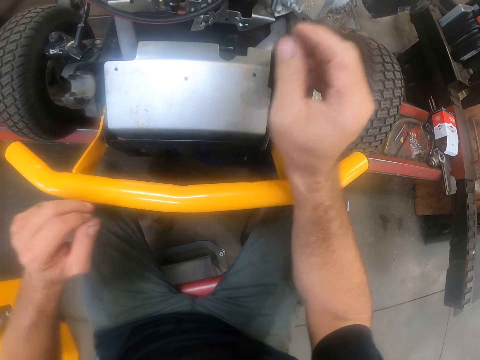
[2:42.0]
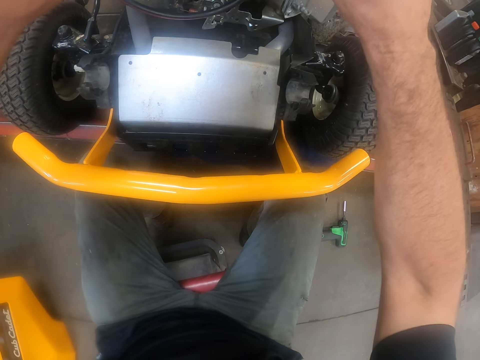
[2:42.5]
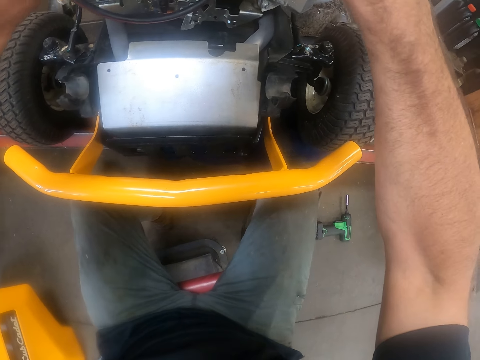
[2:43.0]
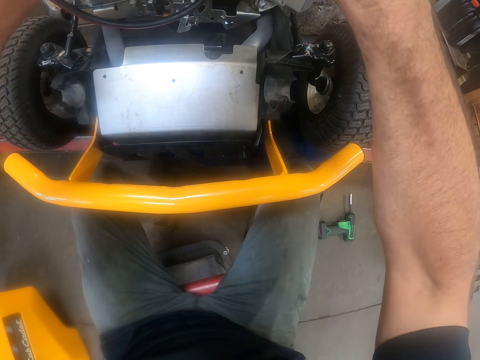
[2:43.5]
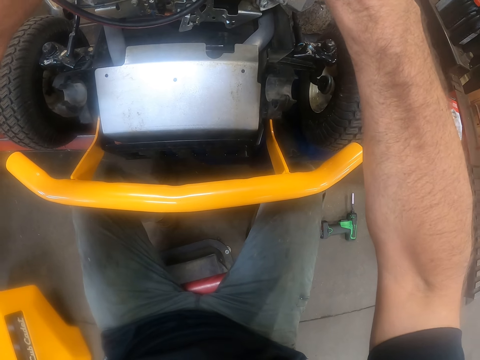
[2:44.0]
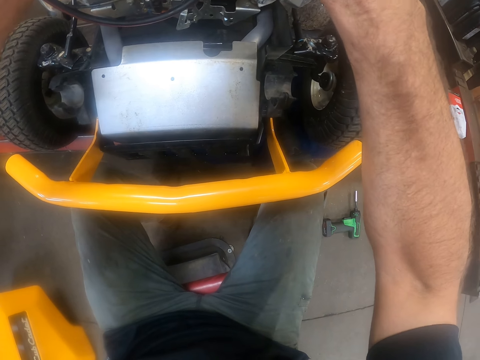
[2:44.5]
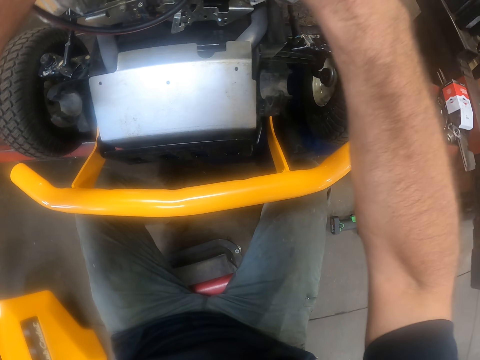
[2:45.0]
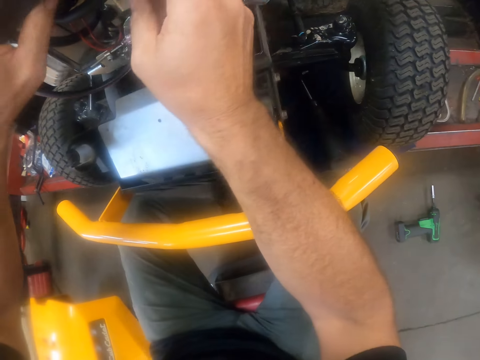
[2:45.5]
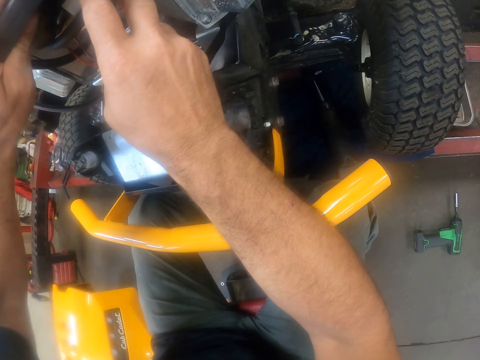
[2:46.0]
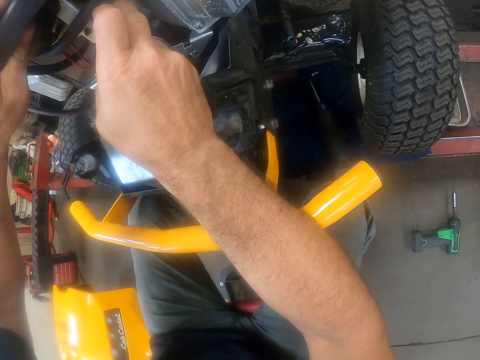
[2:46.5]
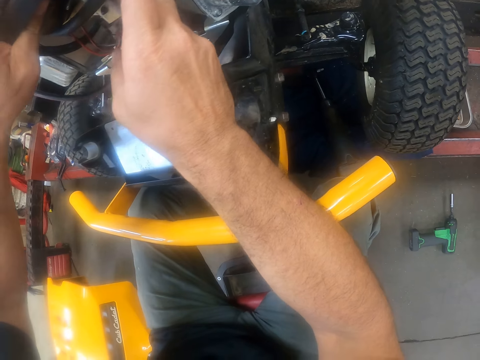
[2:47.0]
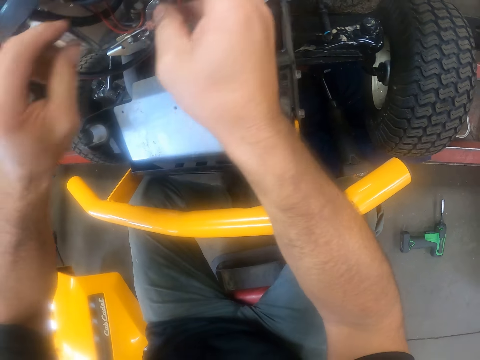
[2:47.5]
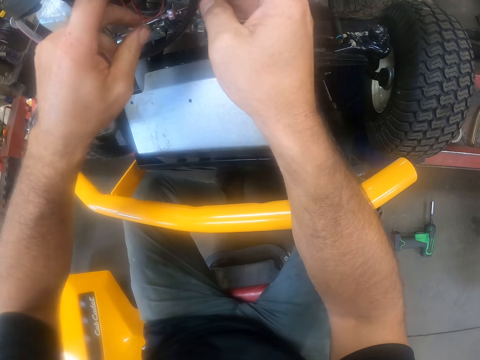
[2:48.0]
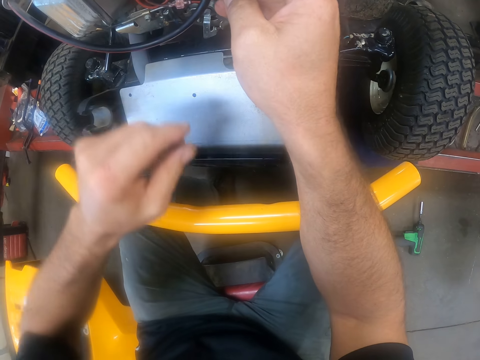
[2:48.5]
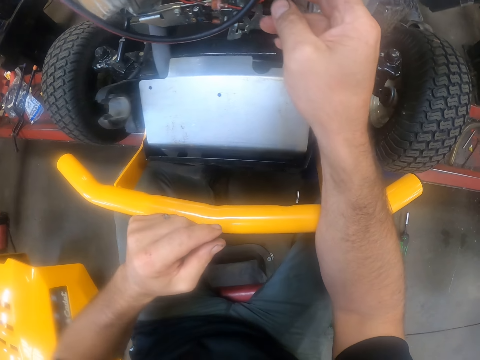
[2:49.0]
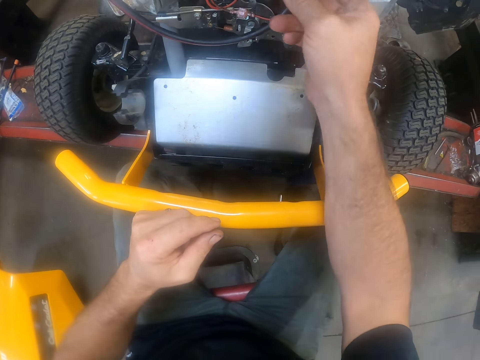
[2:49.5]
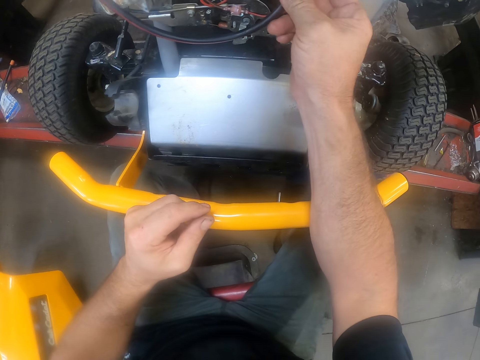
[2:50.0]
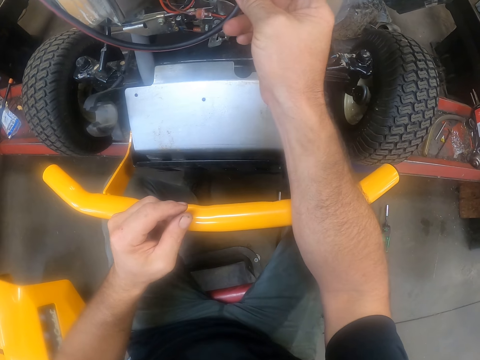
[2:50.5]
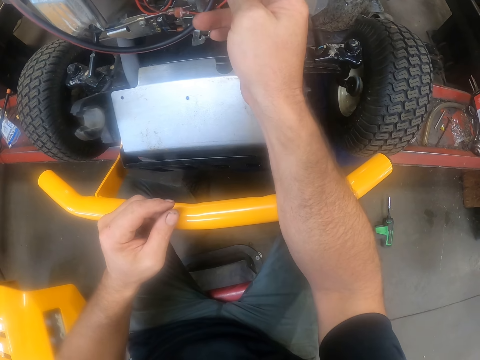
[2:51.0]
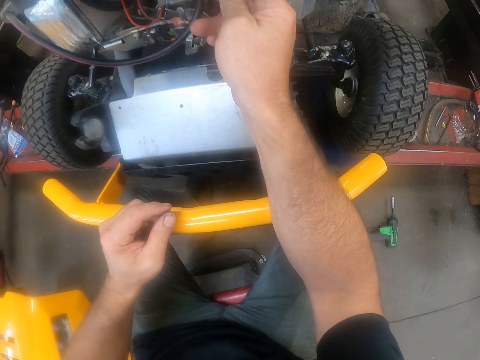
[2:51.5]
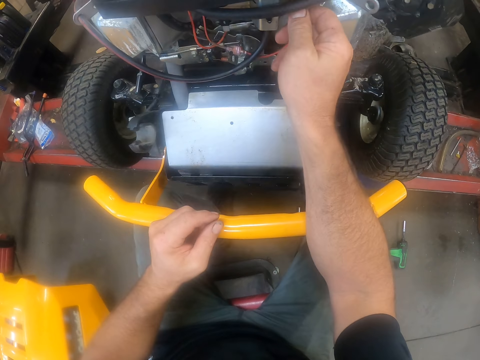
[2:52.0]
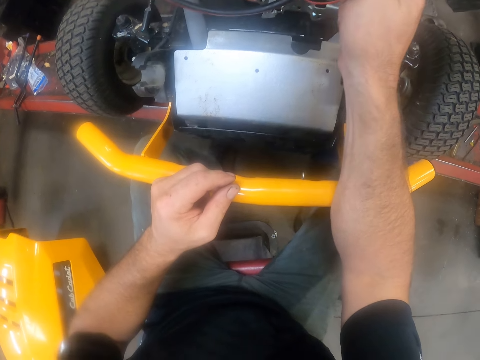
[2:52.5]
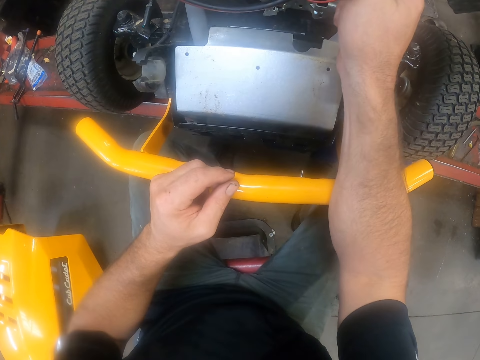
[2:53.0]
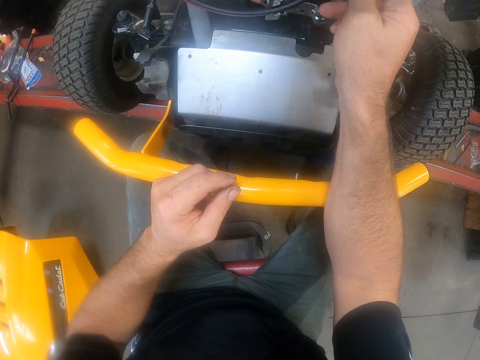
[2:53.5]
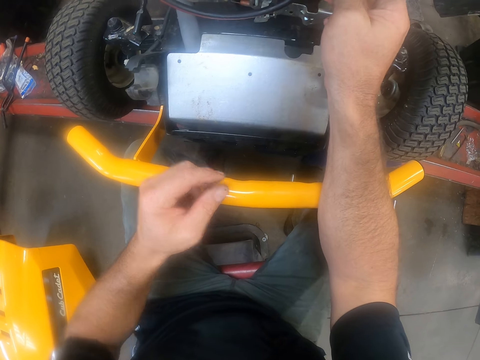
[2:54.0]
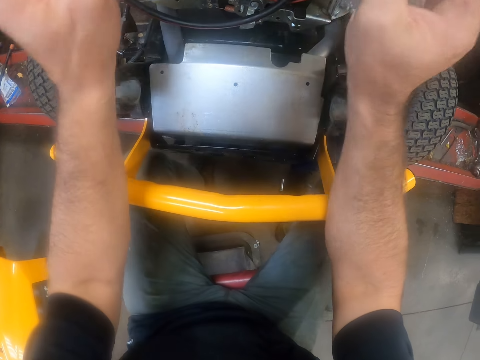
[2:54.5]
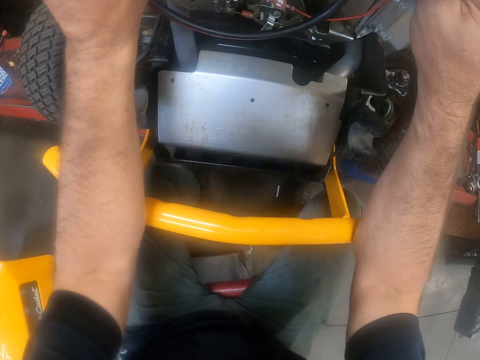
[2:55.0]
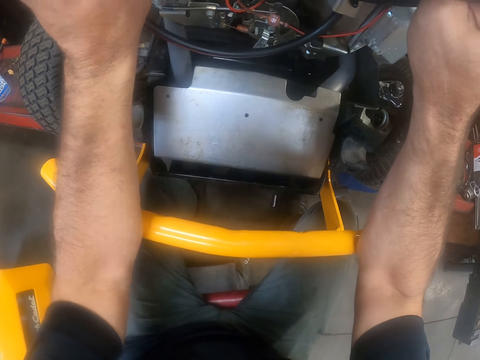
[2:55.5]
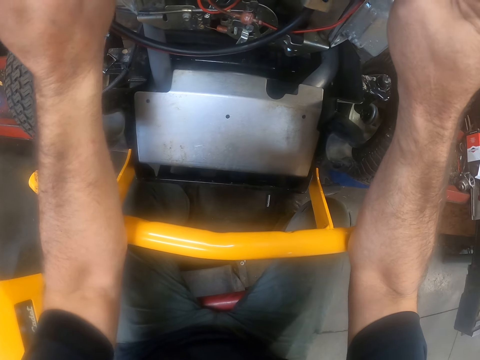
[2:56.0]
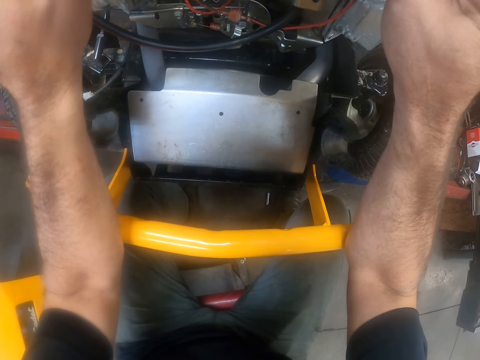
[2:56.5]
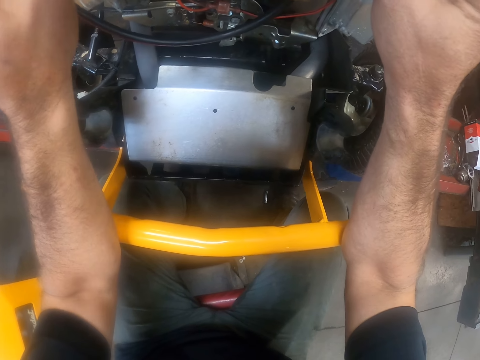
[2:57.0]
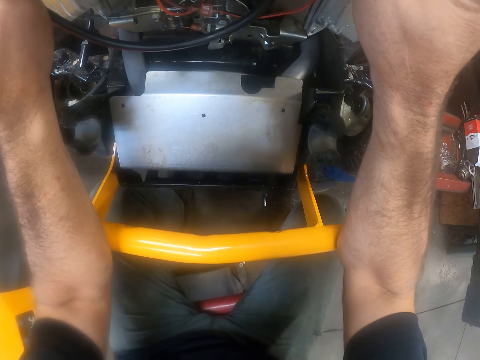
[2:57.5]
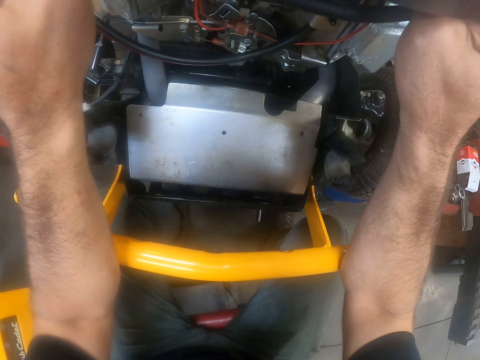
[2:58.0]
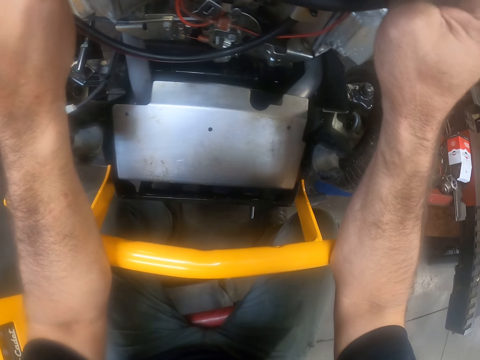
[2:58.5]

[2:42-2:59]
The camera wearer adjusts the deck of the lawn mower. They hold the wire. They adjust the deck of the lawn mower.

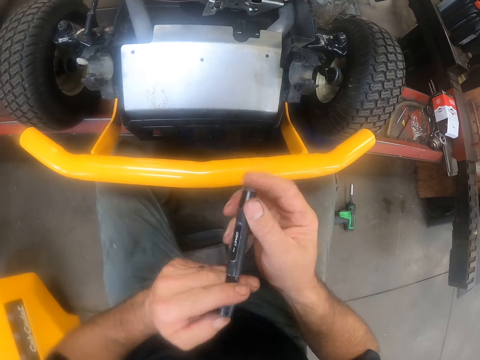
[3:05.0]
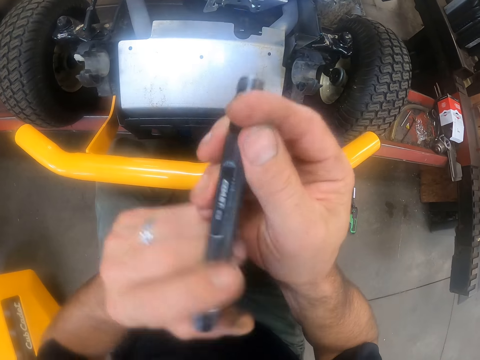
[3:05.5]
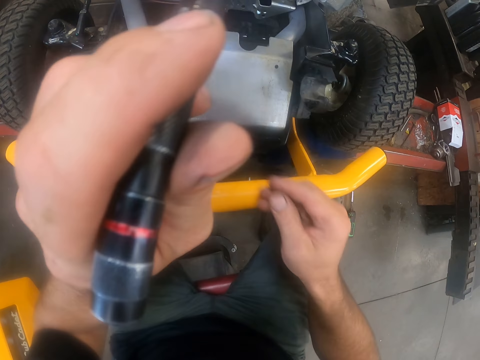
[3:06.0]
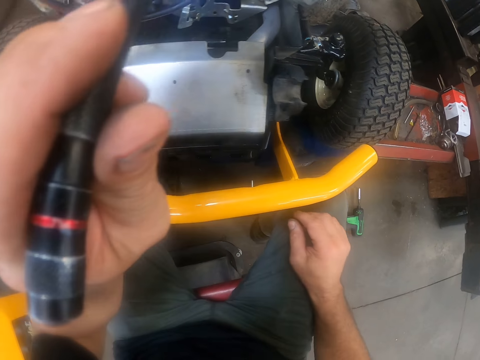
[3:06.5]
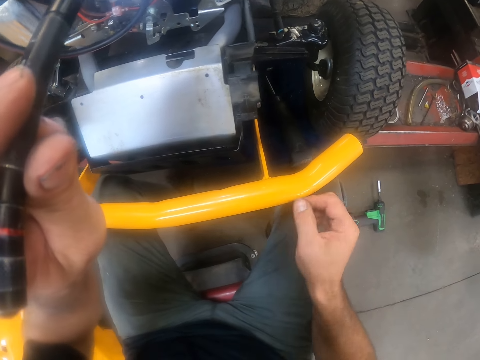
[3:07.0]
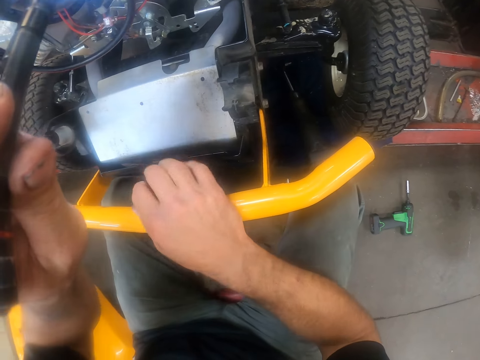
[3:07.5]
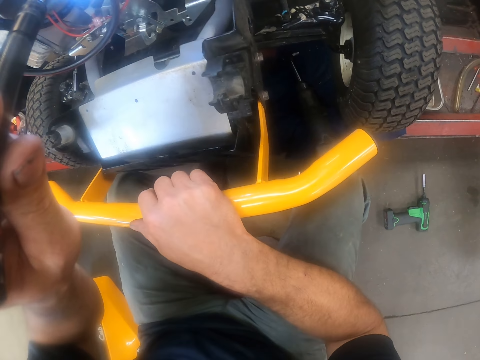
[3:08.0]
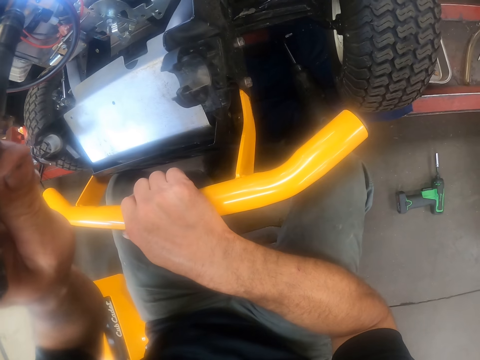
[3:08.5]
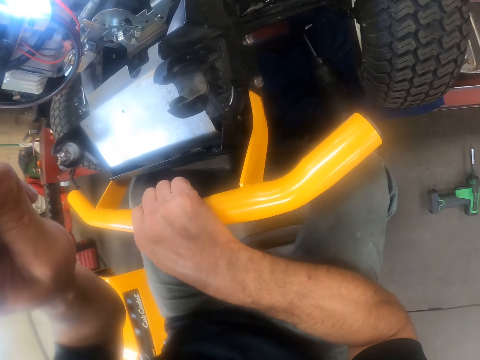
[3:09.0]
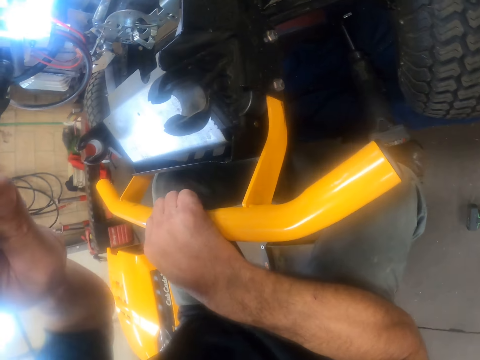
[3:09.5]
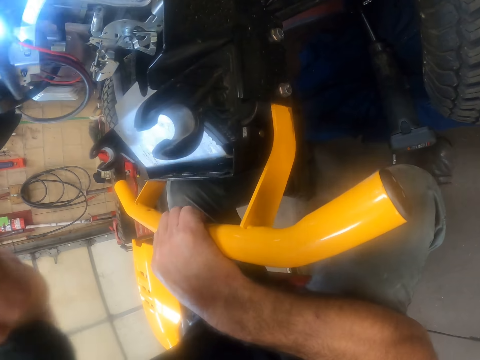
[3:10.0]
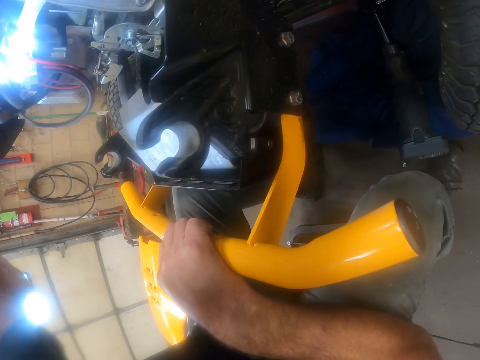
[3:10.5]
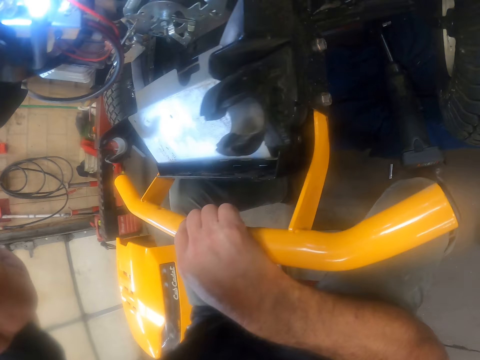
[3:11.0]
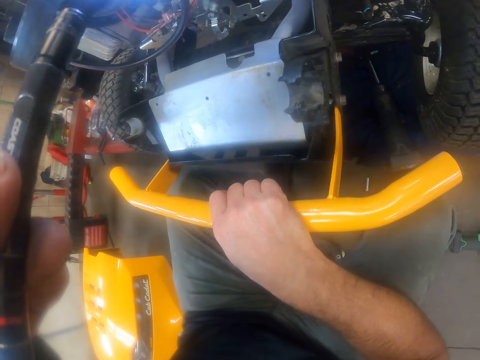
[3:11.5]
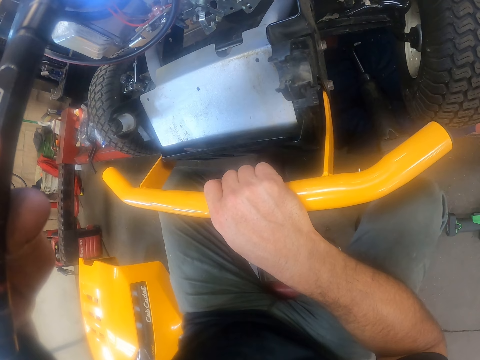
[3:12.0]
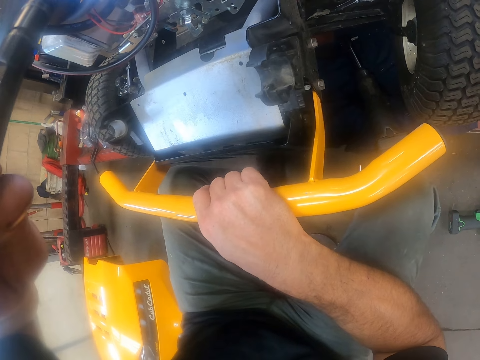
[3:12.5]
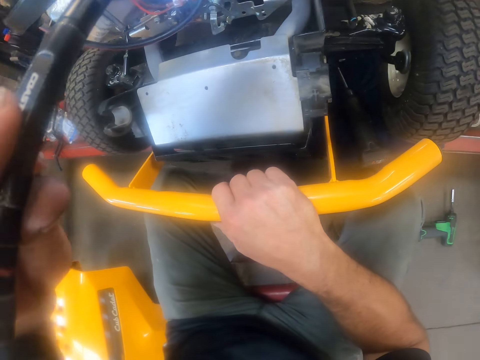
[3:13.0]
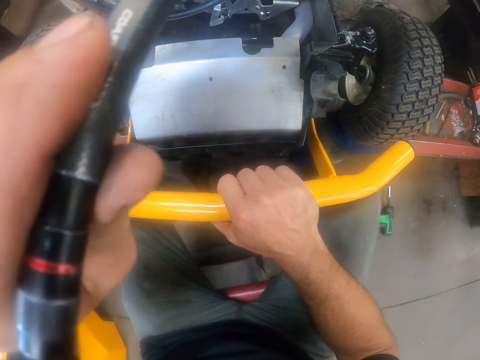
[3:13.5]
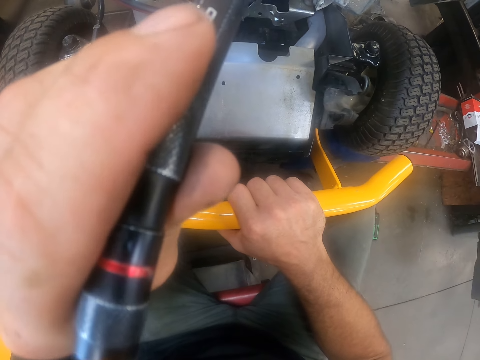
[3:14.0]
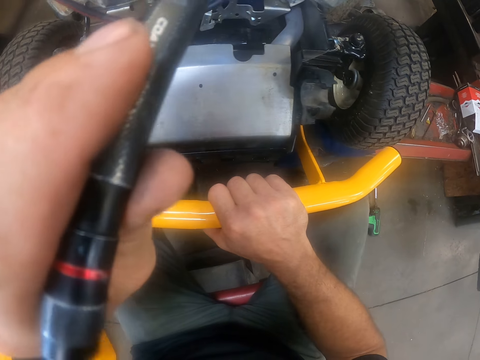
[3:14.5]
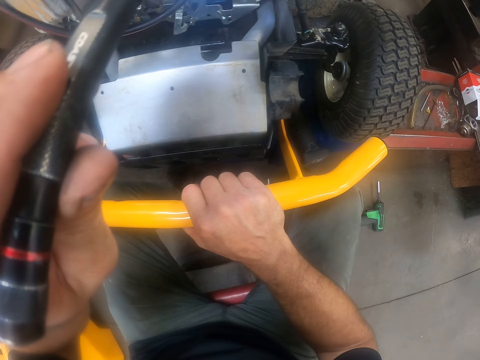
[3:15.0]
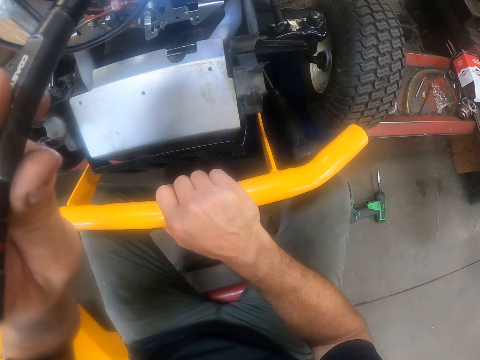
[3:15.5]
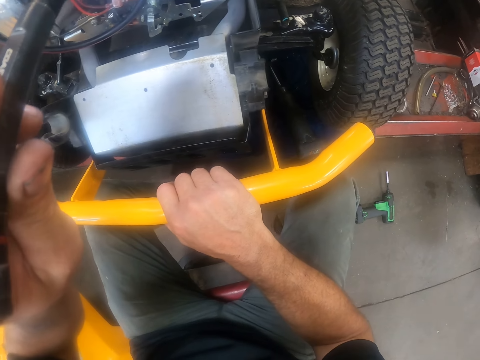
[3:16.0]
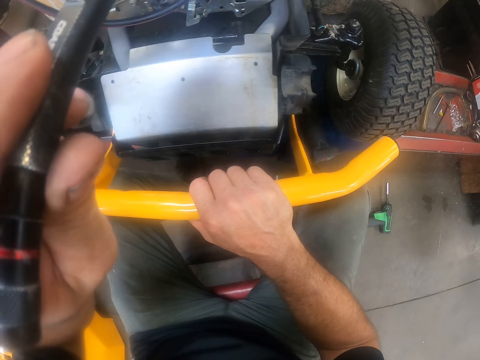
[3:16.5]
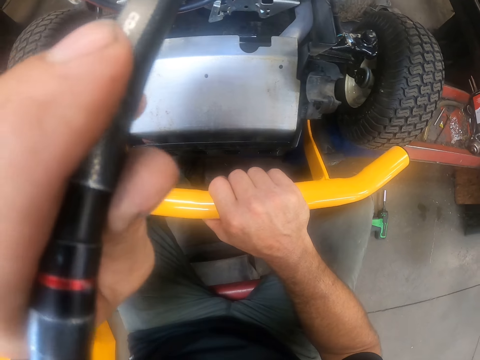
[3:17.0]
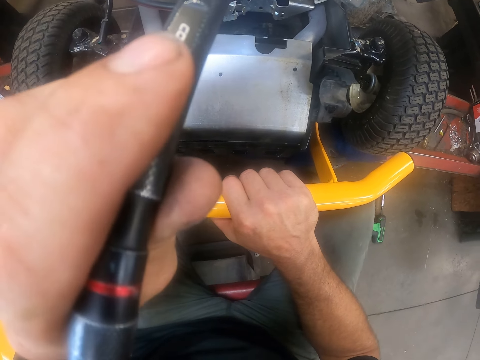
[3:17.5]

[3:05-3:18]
The camera wearer holds the torch in his hands. He switches on the torch light on the lawn mower. He holds the torch in his left hand. He examines the wires under the deck cover of the carburettor with the mini torch light. He rests his right hand on his knee. He holds the lawn mower. He flashes the light in the lawn mower with the torch.
